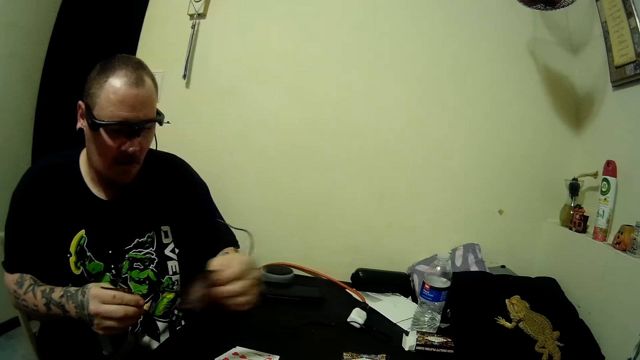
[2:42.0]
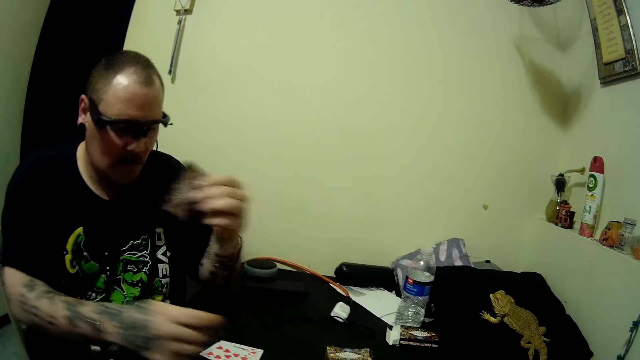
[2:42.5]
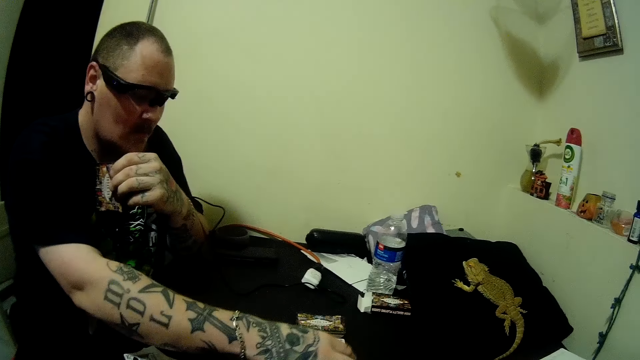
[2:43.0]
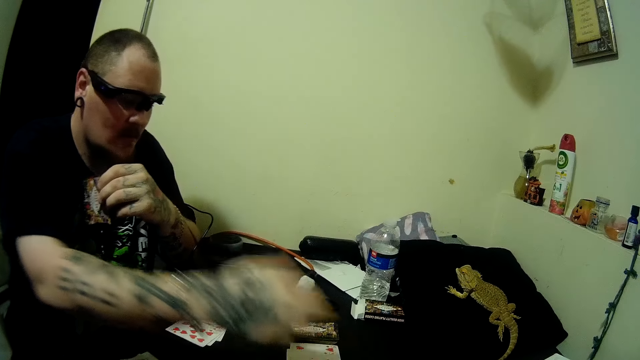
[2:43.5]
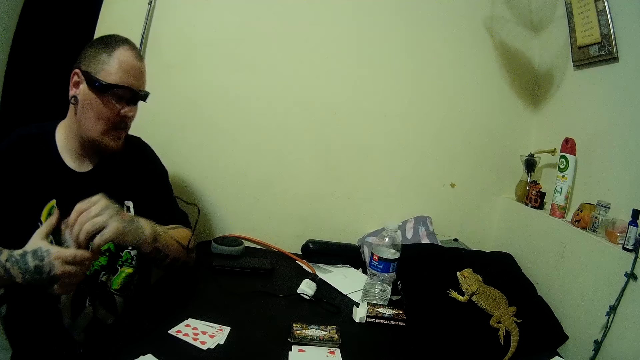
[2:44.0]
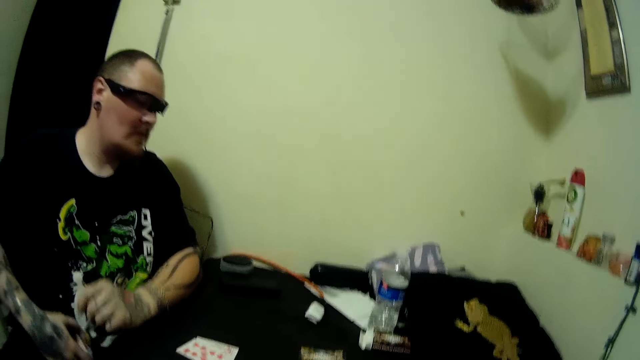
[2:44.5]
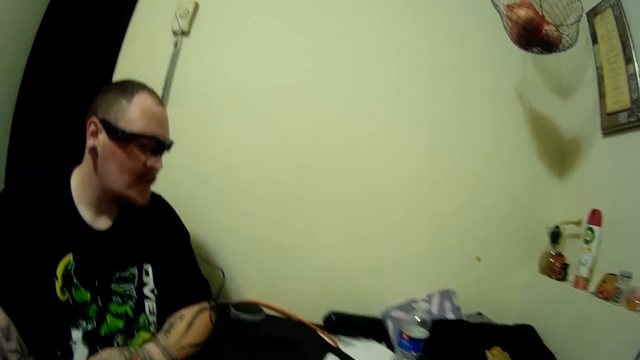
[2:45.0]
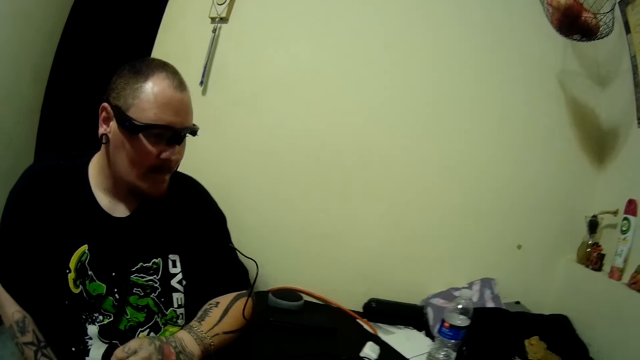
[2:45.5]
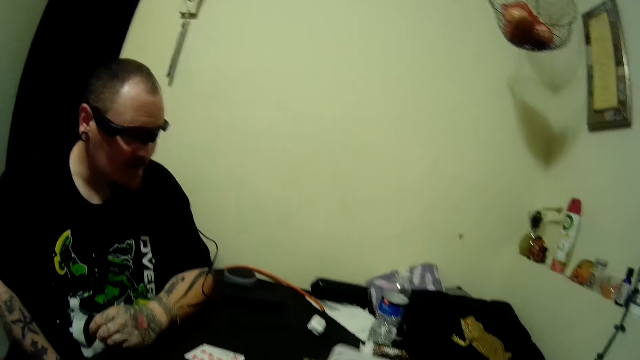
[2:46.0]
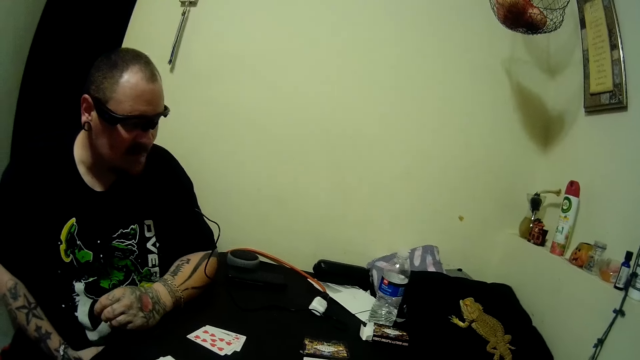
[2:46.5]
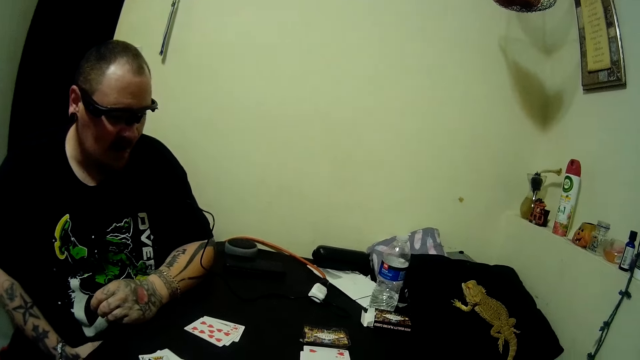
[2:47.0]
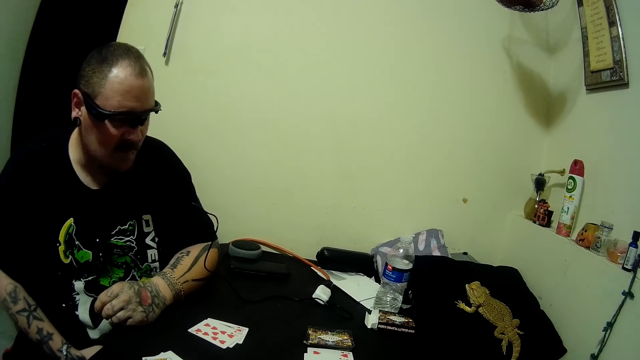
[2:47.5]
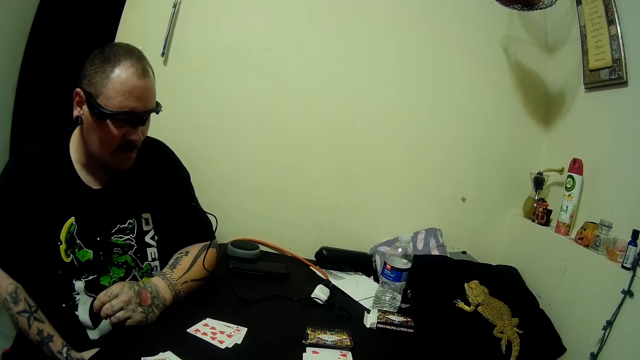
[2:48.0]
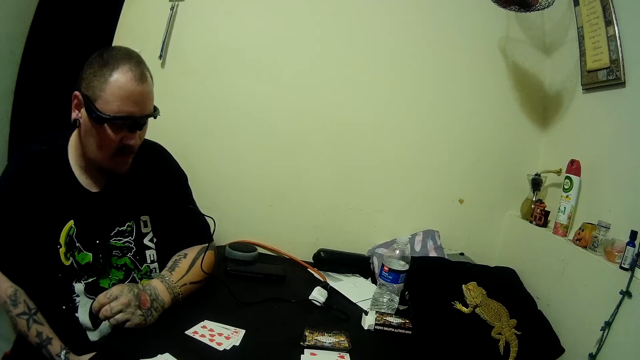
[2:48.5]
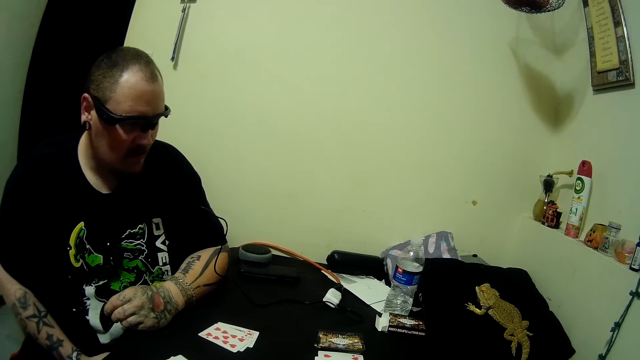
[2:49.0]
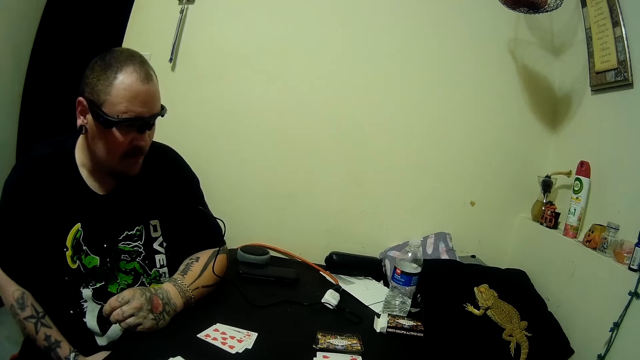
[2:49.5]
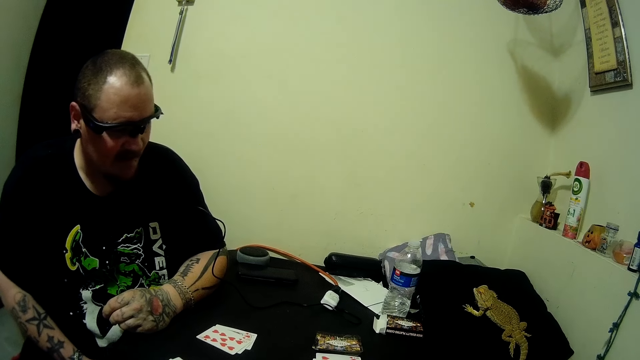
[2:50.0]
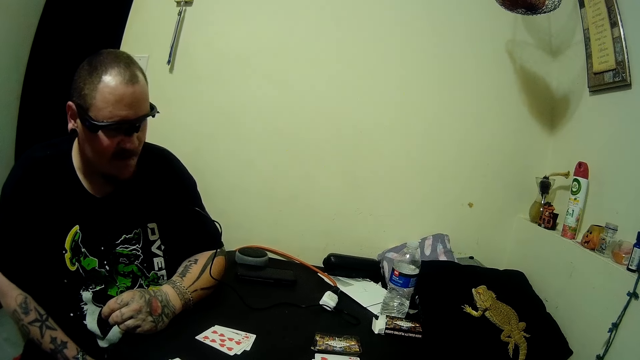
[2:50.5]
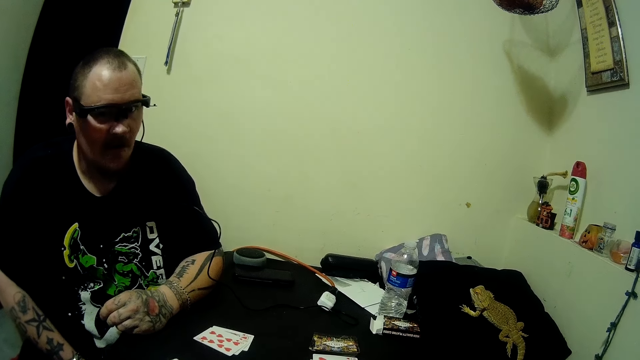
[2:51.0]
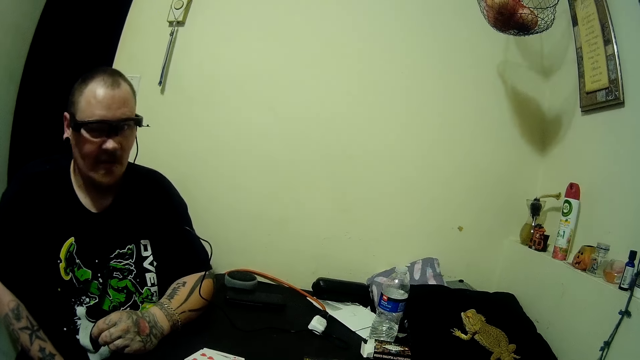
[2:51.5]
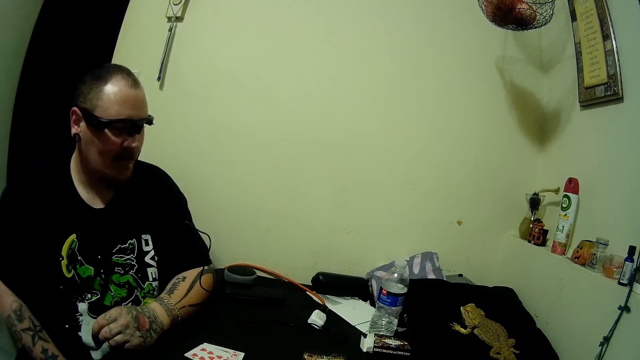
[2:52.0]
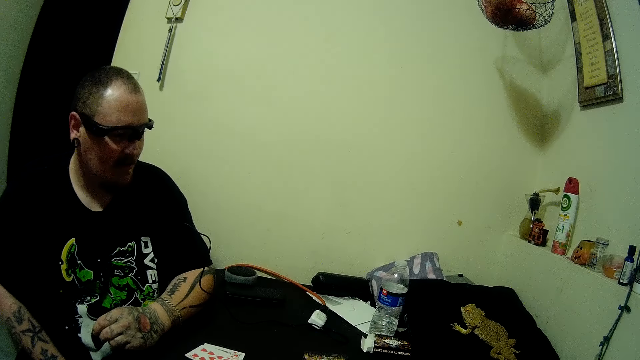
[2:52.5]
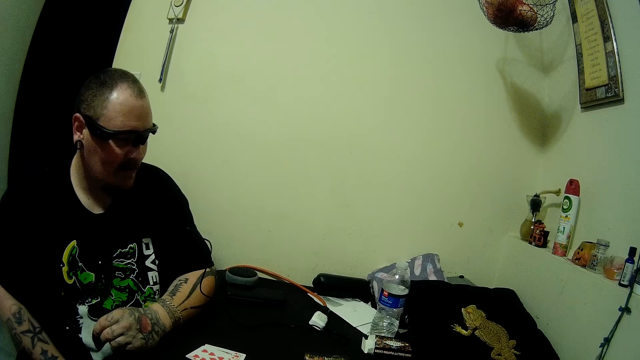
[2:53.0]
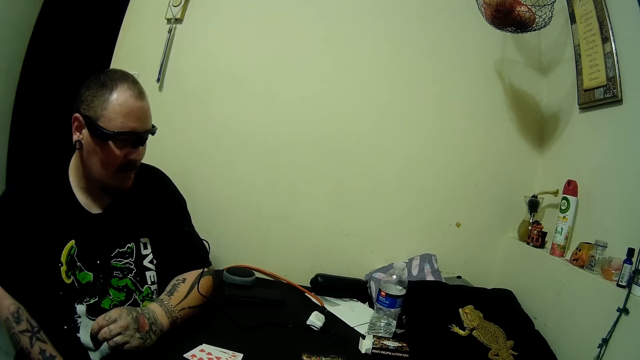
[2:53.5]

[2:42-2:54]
A man passes the card from his right hand to his left hand. He puts the card on the table. He picks up cards from the table with his right hand. He passes the card from his left hand to his right hand. He places his left hand on the table. He looks at the cards.

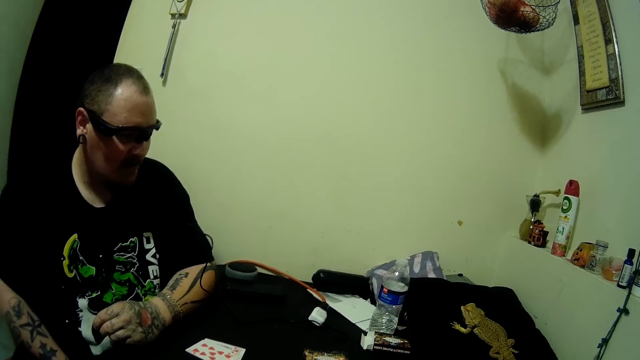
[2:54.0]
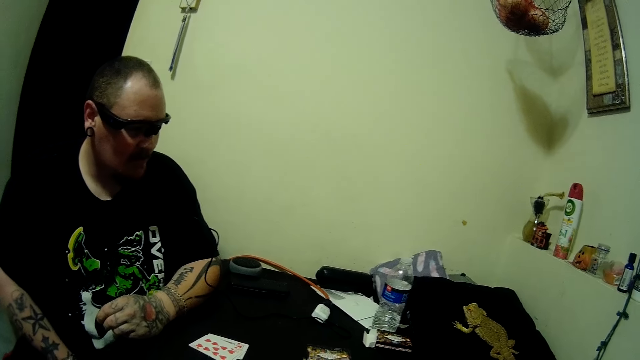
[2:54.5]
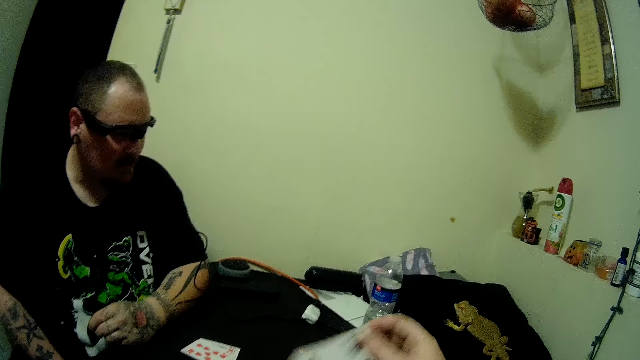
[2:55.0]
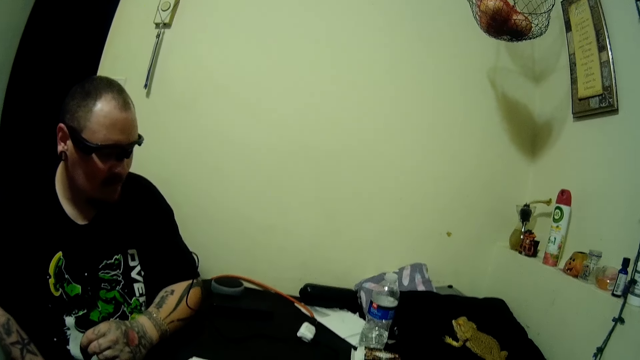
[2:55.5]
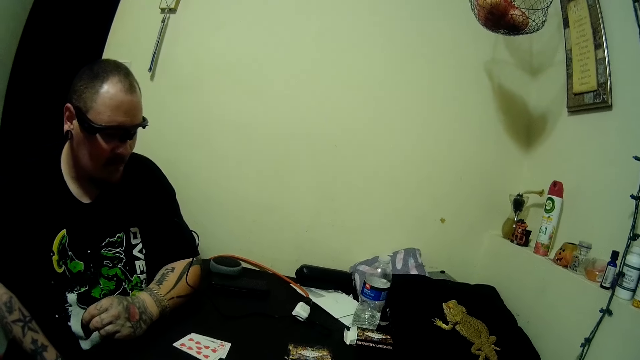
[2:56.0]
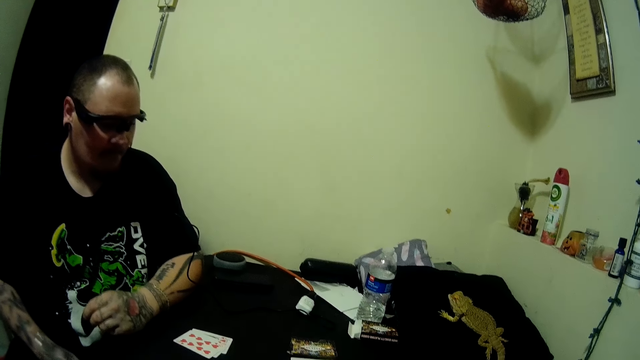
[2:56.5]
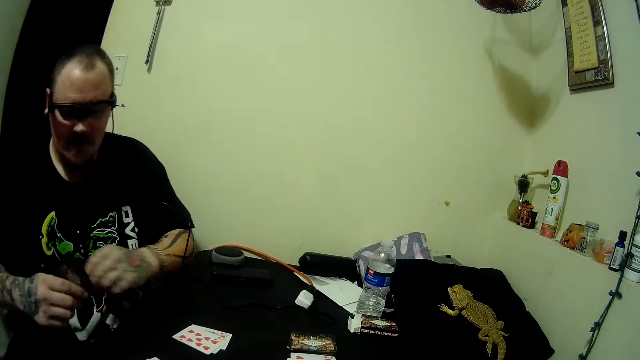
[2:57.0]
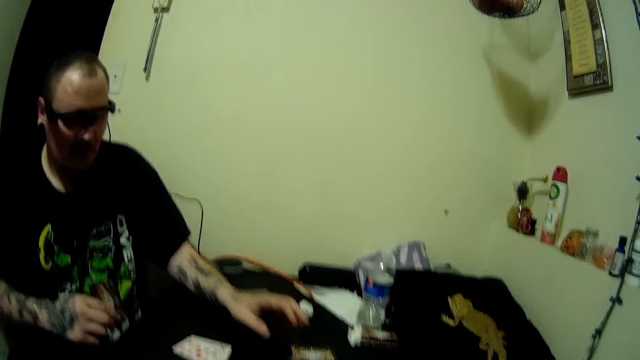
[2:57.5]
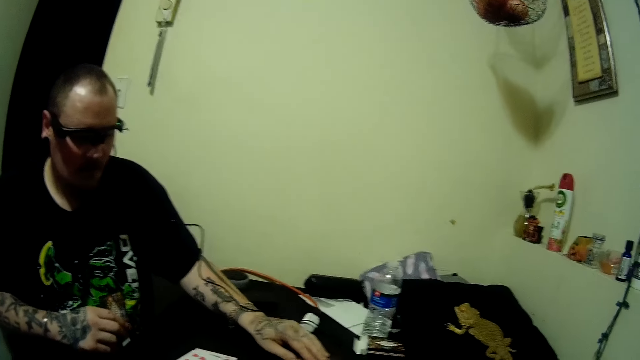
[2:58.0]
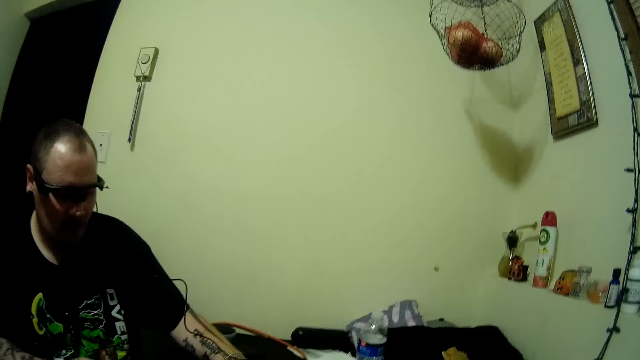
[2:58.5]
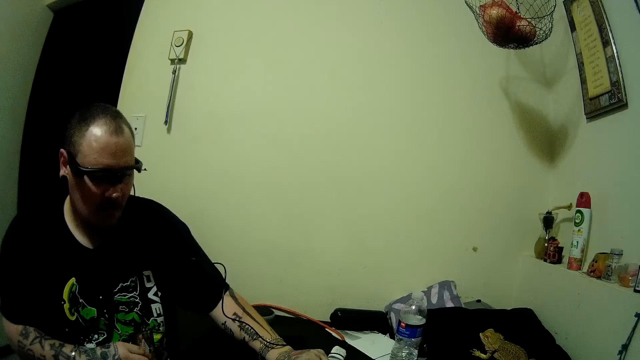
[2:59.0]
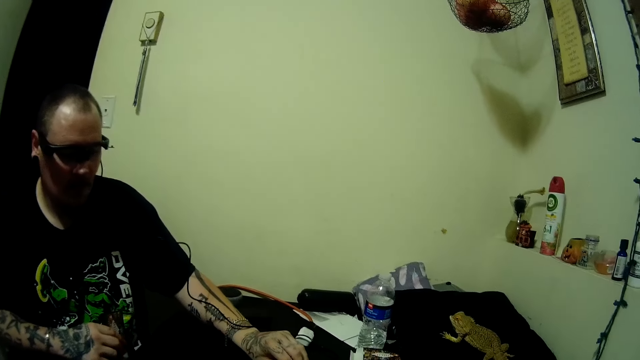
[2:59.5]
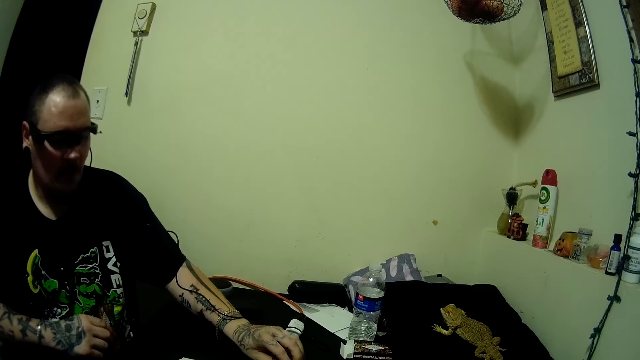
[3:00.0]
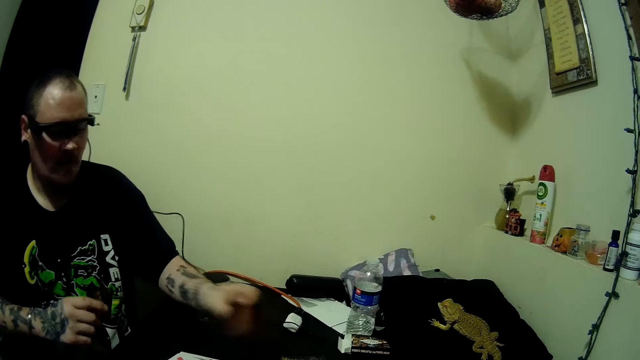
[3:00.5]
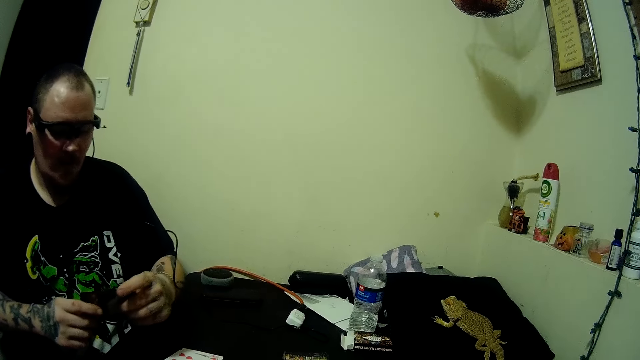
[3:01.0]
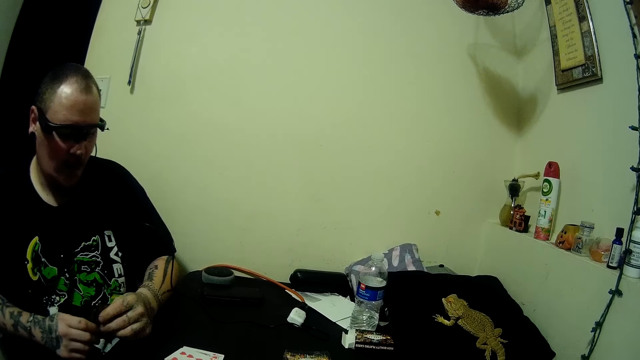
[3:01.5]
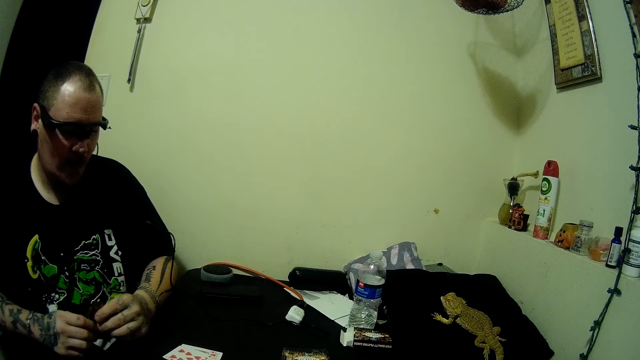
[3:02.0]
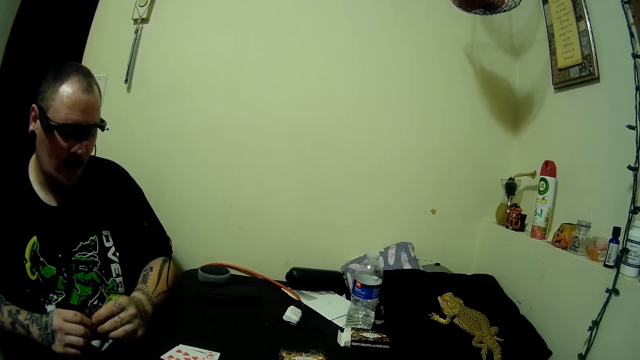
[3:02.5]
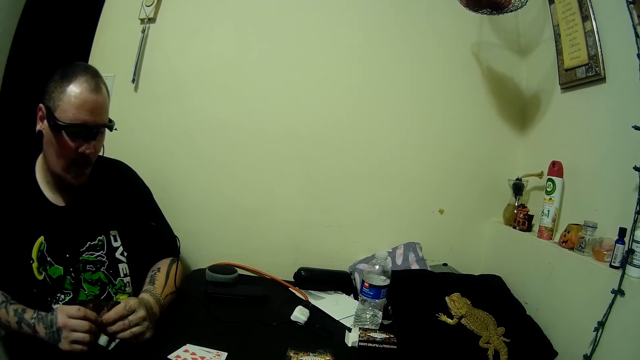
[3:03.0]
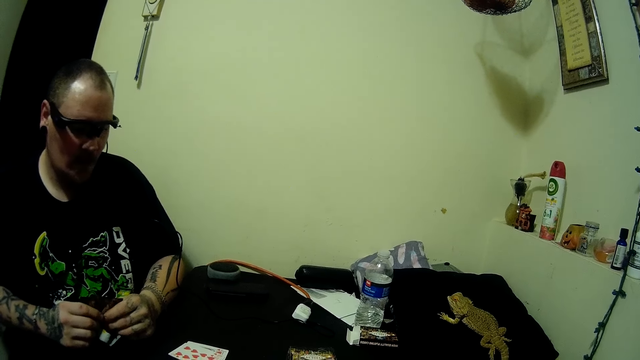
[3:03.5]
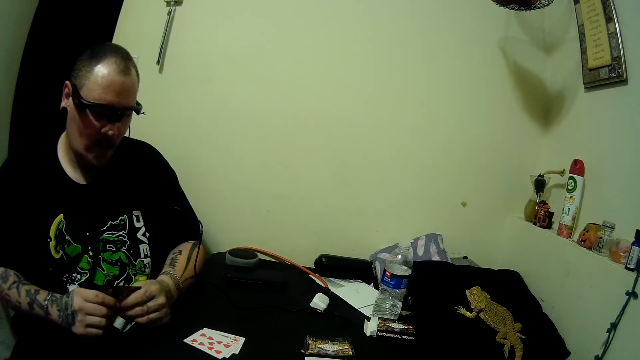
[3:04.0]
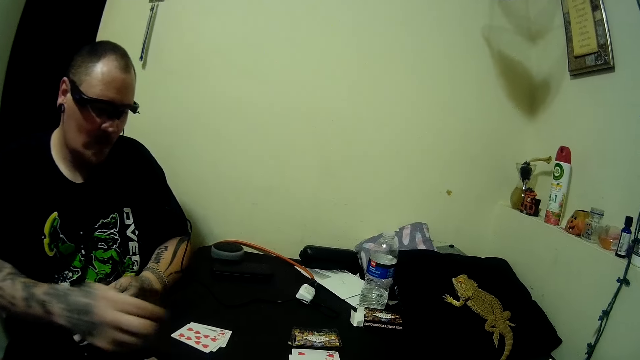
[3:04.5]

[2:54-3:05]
A man switches the card to the other hand. He picks up a card from the table with his left hand. He holds the cards with his two hands. He picks up a card.
